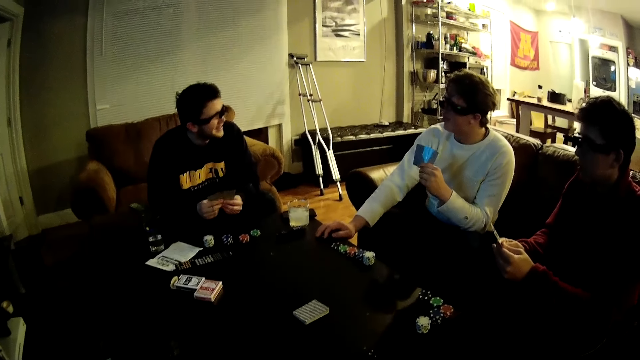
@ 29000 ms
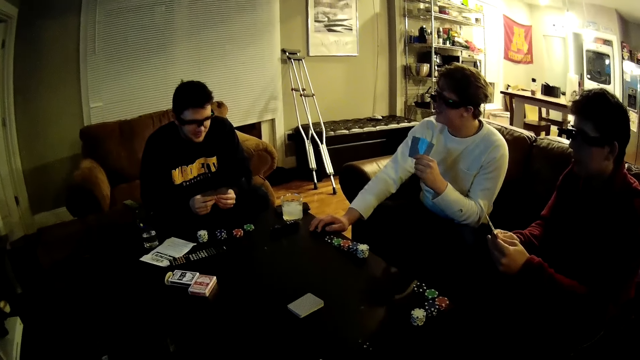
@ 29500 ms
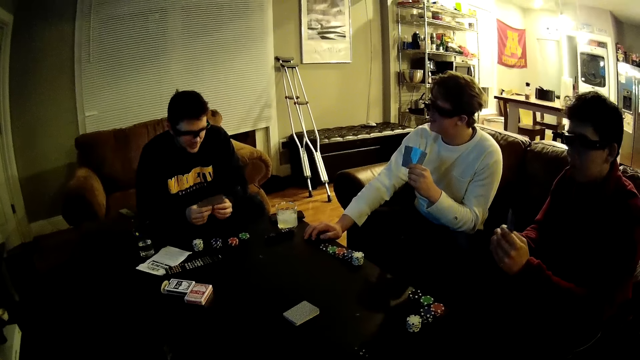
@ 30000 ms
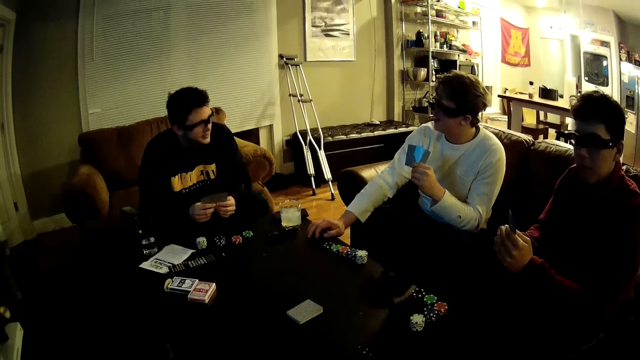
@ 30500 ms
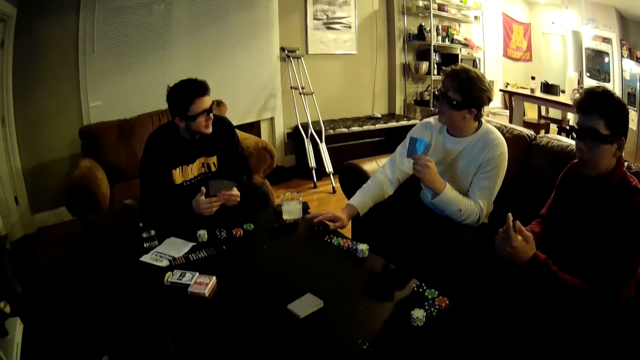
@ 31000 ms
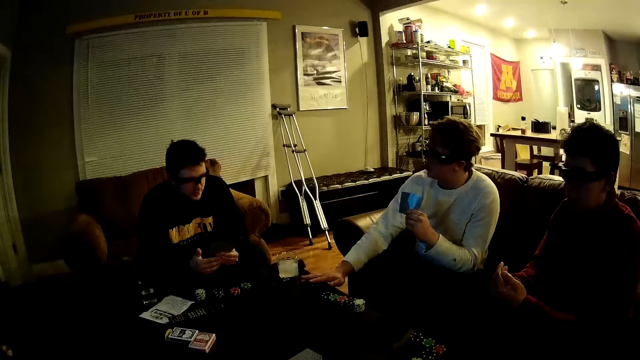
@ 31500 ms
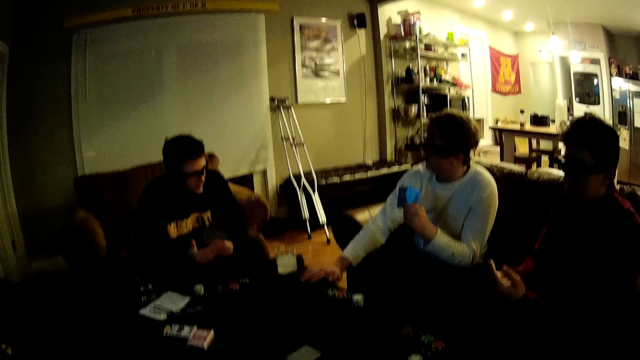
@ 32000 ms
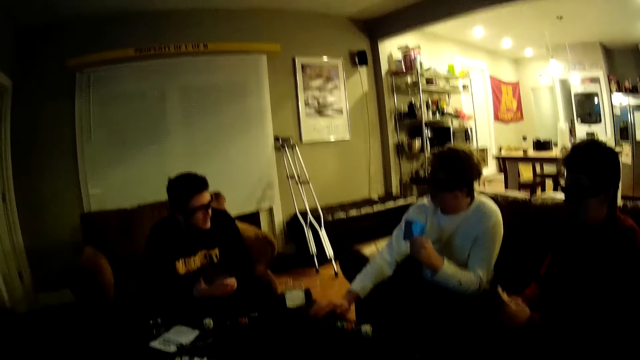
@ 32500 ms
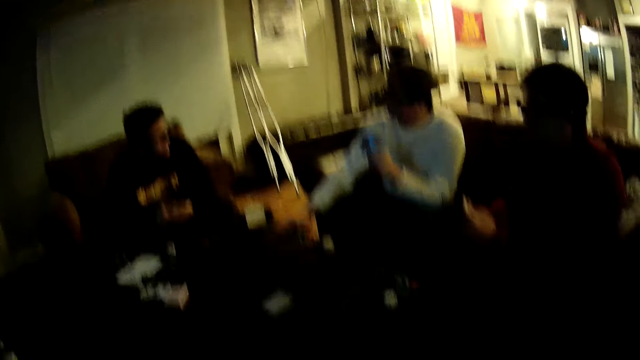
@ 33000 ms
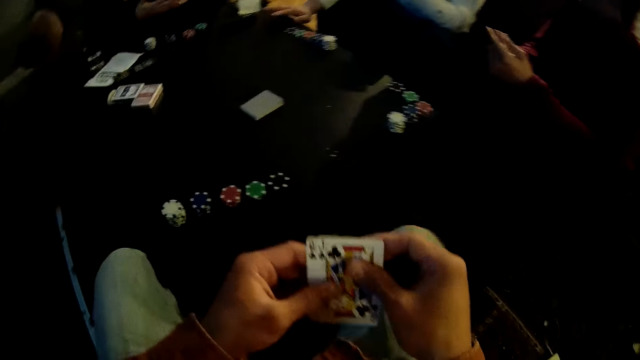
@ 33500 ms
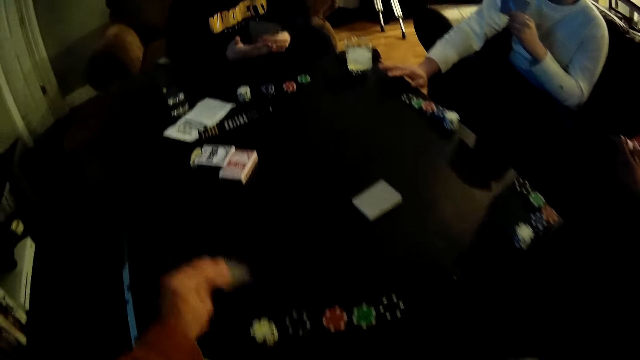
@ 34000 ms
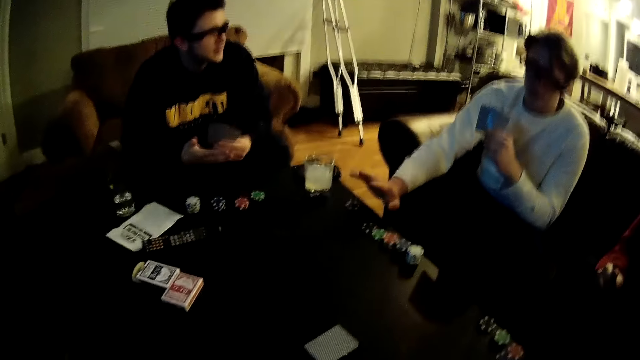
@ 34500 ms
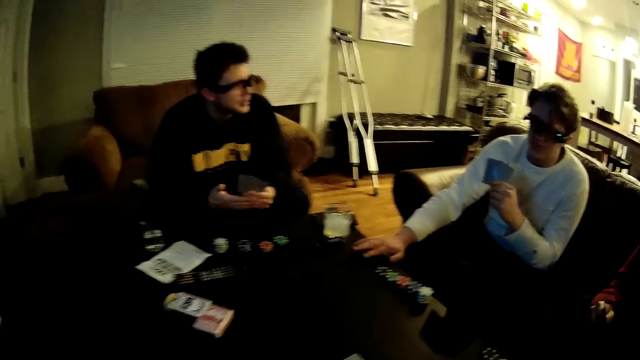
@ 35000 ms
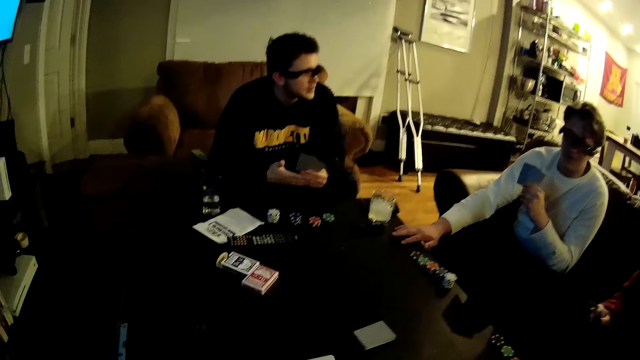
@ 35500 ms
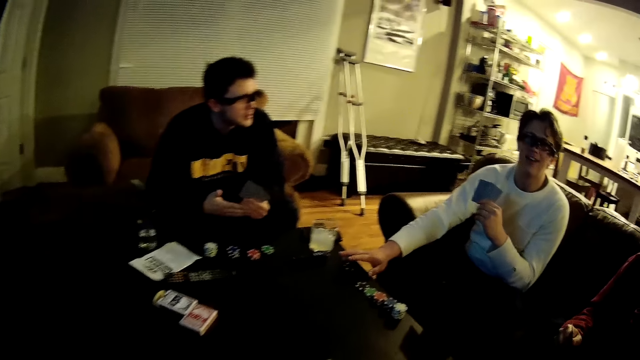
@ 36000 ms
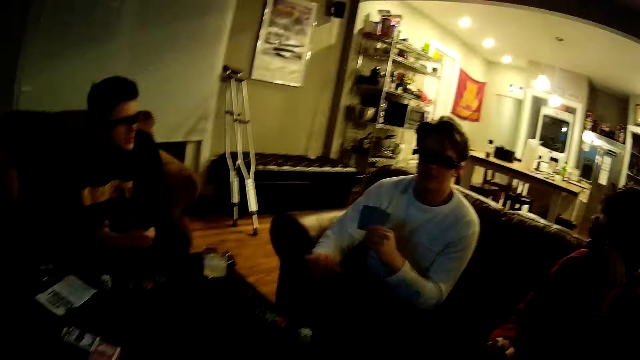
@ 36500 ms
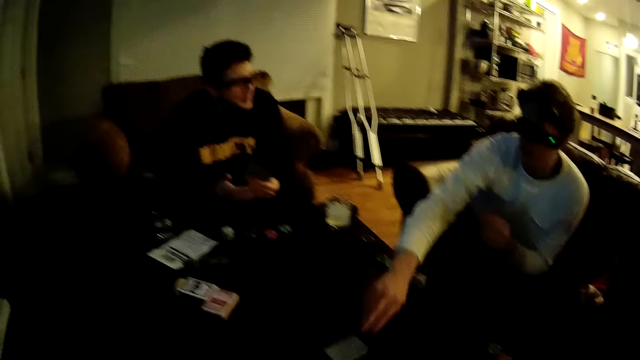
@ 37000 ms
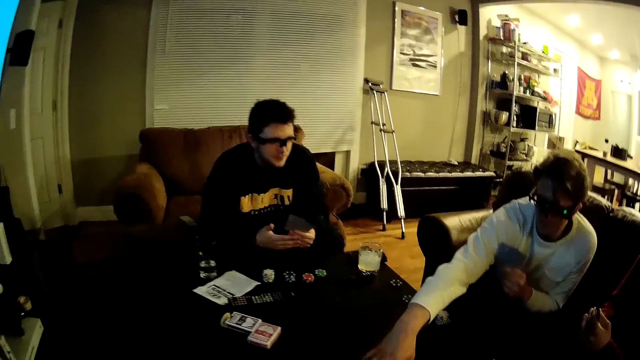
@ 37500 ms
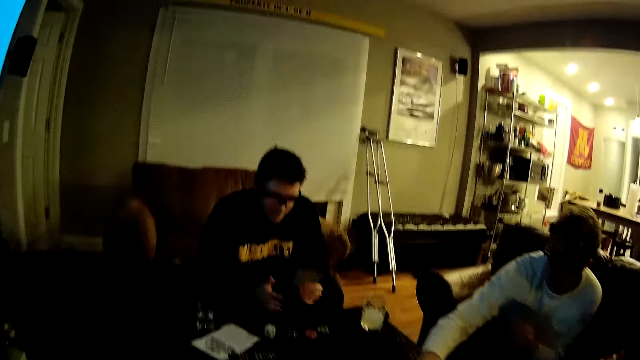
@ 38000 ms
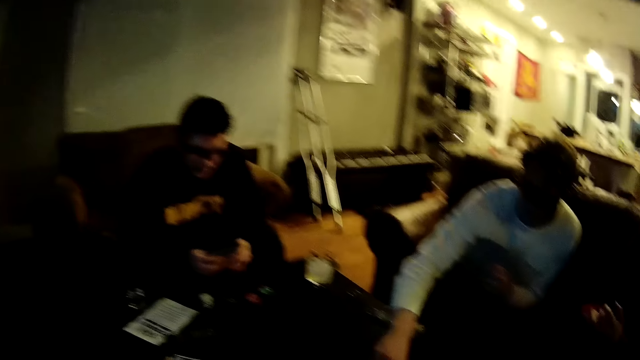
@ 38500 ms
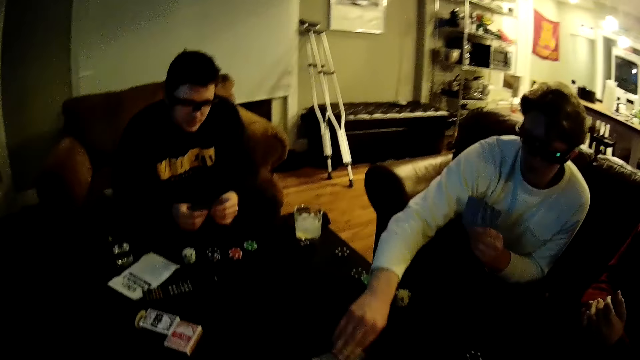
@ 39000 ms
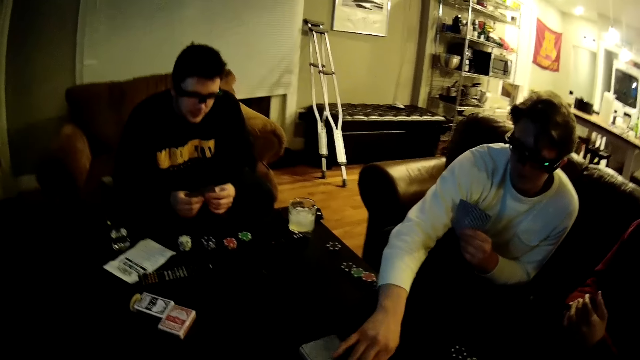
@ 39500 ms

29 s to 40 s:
A man talks to another man. The other man talks to the first man. The first man talks to the other man. The camera wearer holds some cards in both hands. He looks at the cards in the hand. The other man talks to the first man. The camera wearer drops the card on the table with his left hand. The other man talks to the first man again. The other man arranges some cards on the table with his right hand. He talks to the first man. The first man talks to the other man. The other man touches the cards on the table.

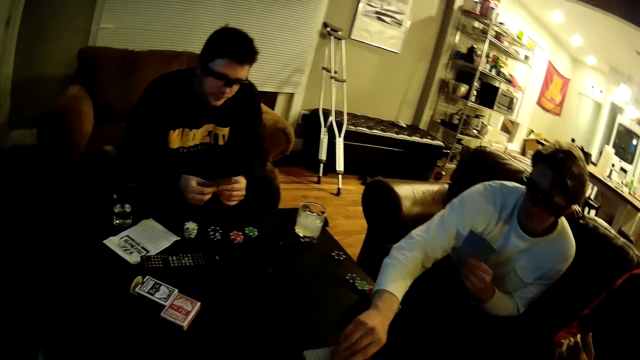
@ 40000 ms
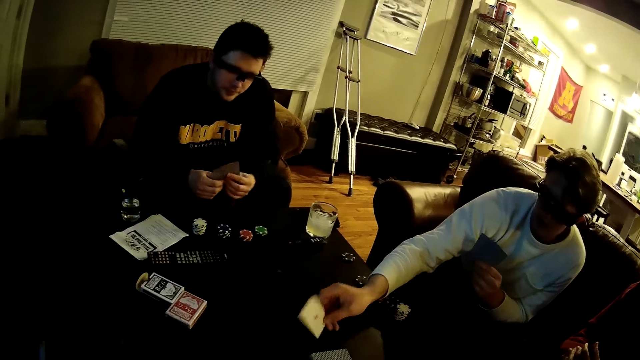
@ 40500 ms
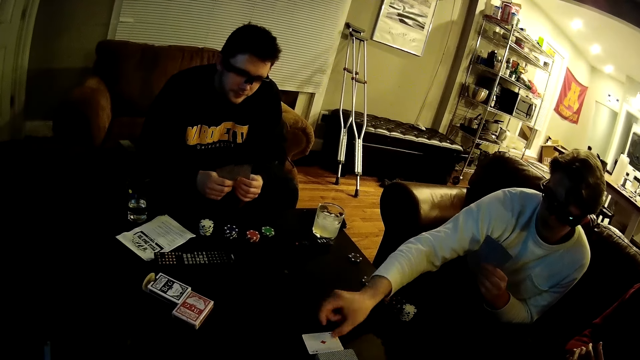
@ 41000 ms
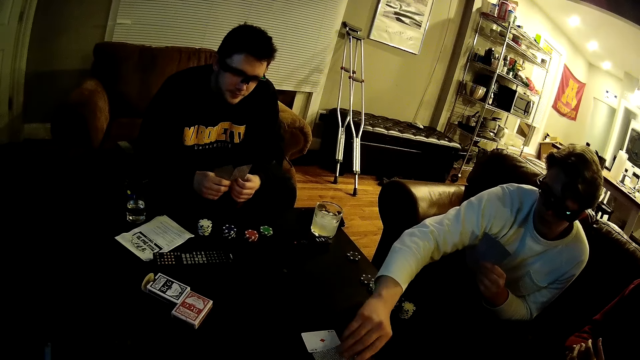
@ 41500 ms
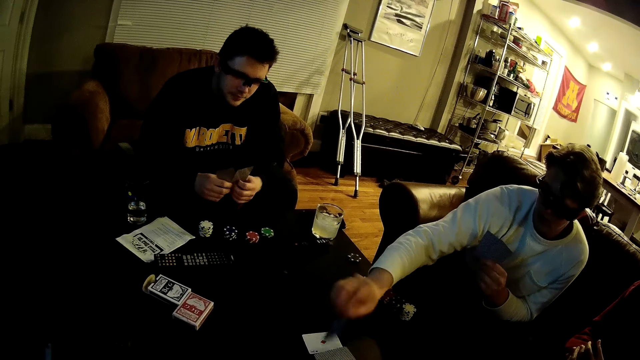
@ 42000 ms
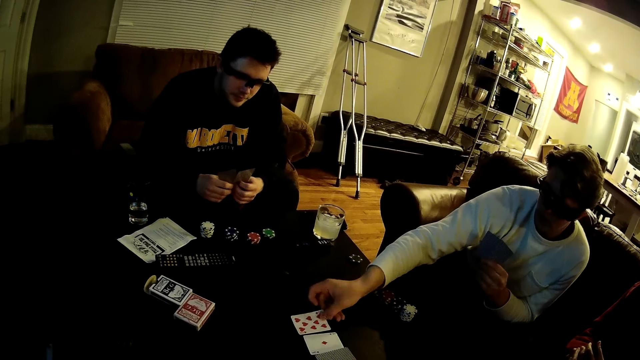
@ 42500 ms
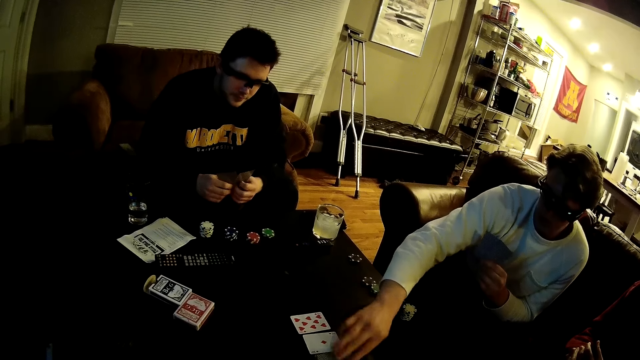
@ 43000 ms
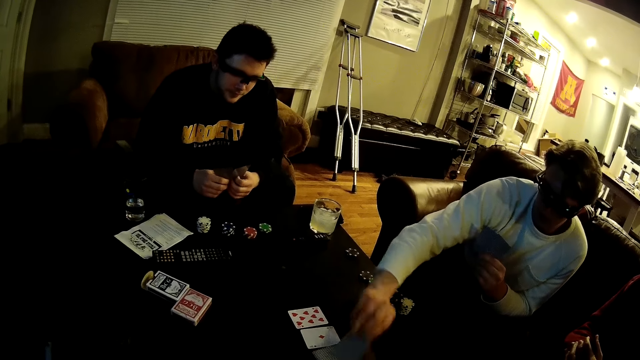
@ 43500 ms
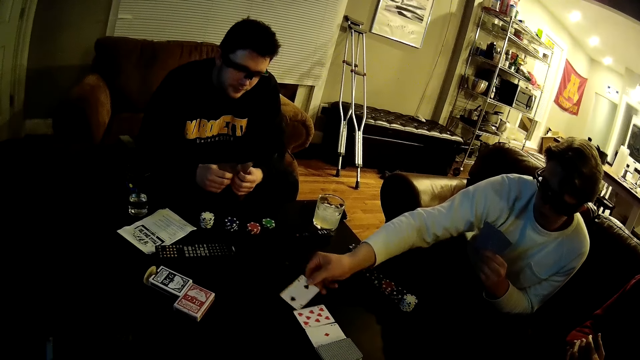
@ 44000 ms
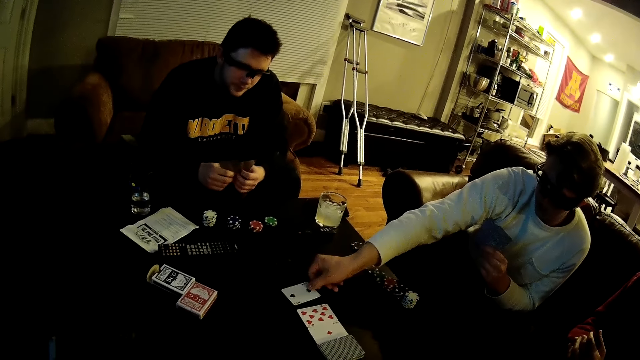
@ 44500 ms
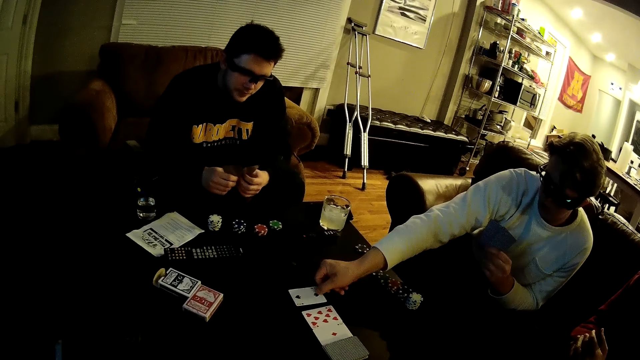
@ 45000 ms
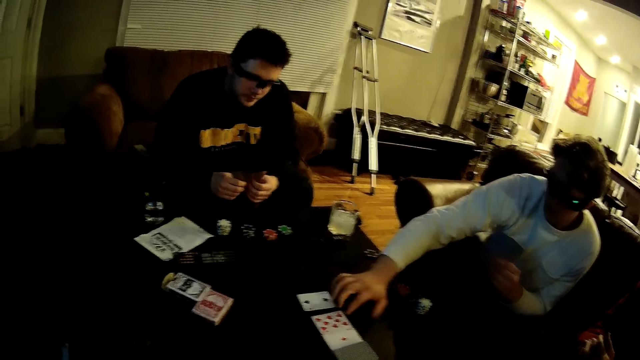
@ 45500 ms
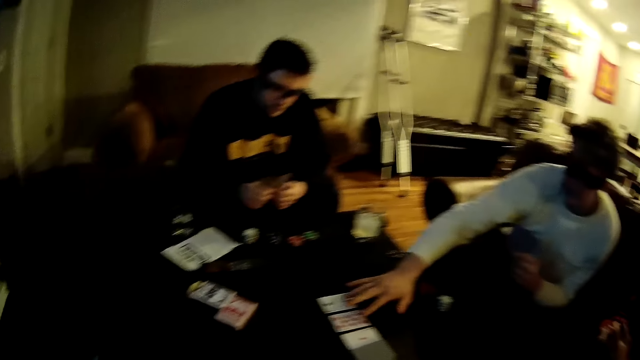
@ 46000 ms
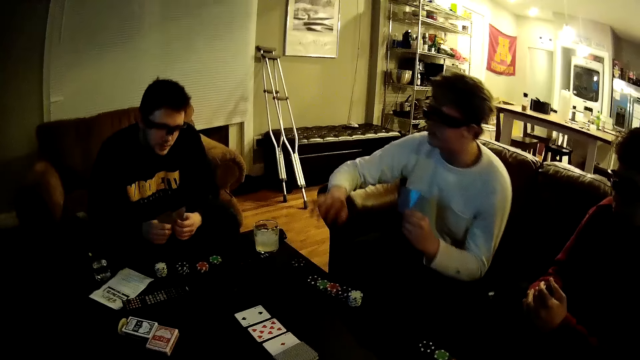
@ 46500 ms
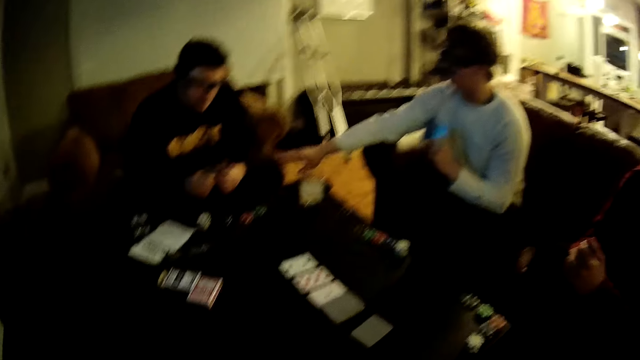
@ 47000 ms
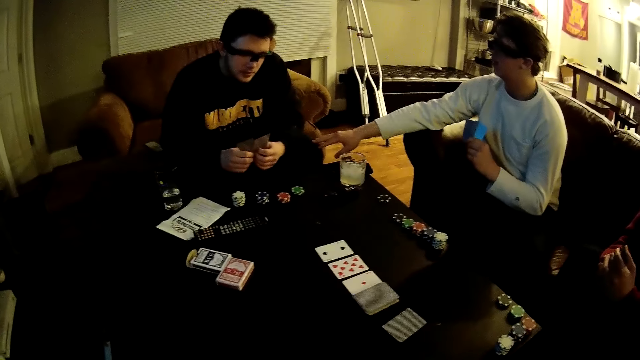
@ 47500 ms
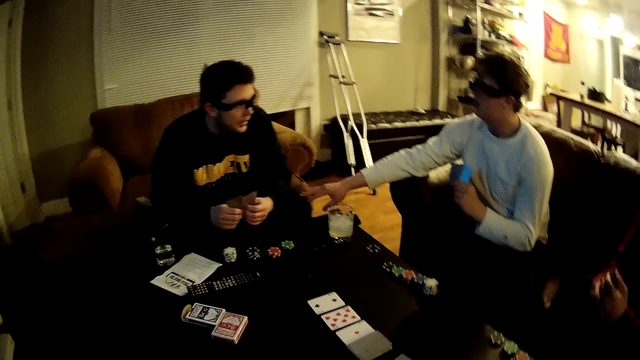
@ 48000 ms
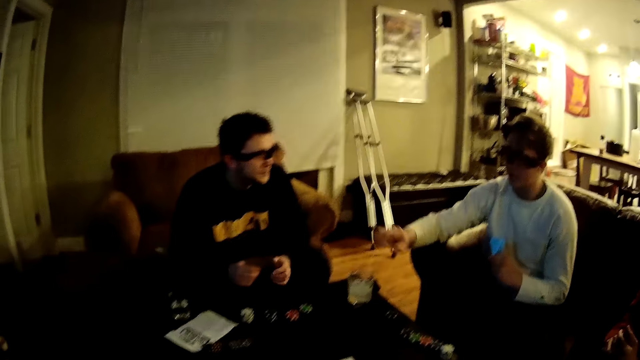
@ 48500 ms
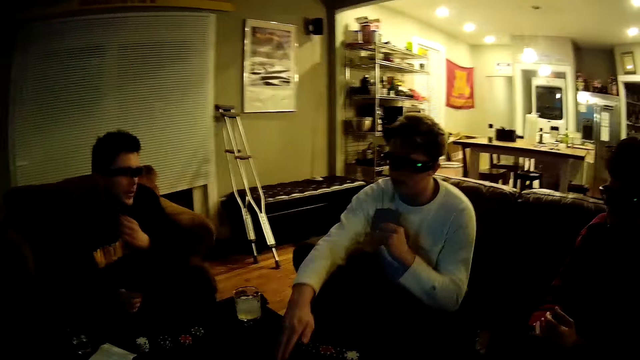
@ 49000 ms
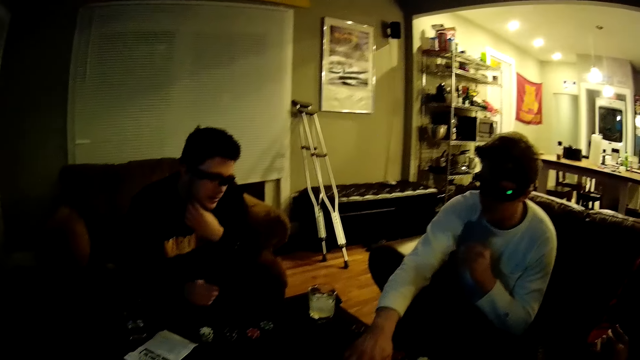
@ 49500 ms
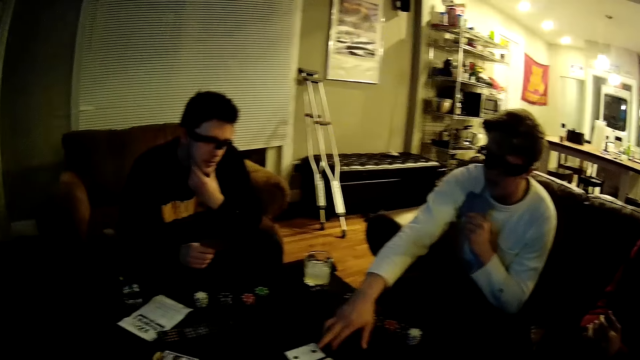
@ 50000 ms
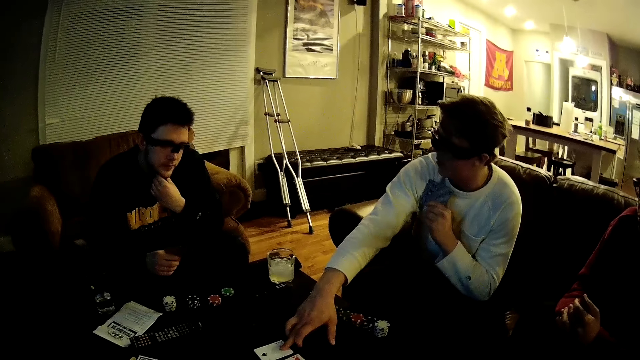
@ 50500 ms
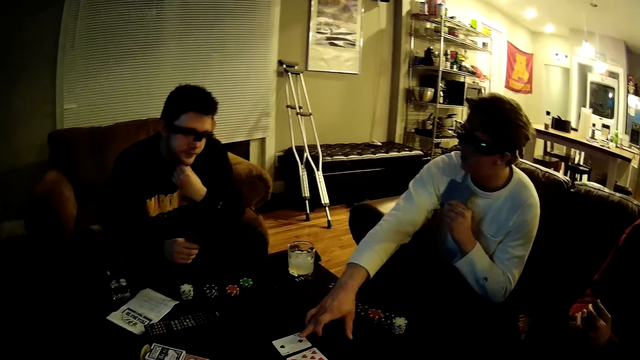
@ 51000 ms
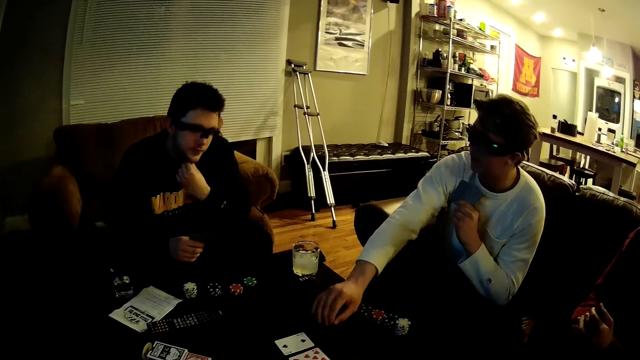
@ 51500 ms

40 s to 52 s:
A man picks up a card on the table. He puts the card on the table. He picks up the card on the table. He puts the card on the table. He picks up the card on the table. He talks to another man and puts the card on the table. He places his right hand on the other man's thigh. He talks to the other man. The other man talks to the first man. The first man talks to the other man. The other man touches his neck with his left hand. The first man touches the card on the table with his right hand. He talks to the other man.
